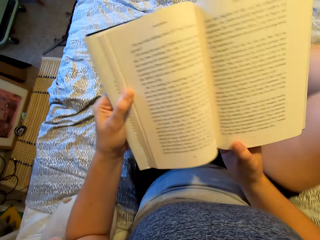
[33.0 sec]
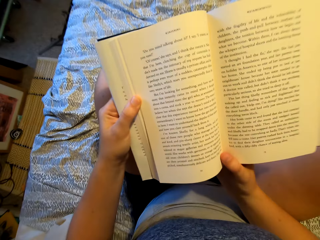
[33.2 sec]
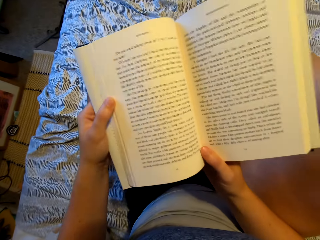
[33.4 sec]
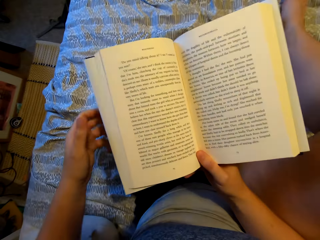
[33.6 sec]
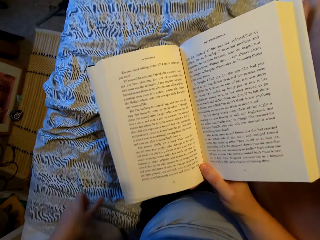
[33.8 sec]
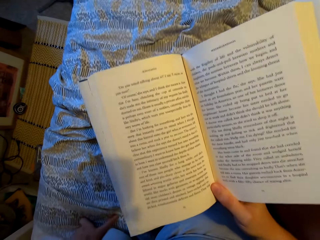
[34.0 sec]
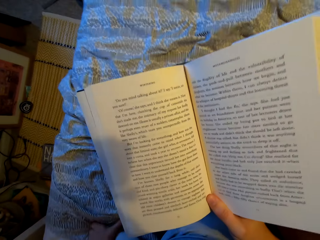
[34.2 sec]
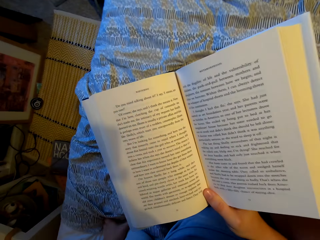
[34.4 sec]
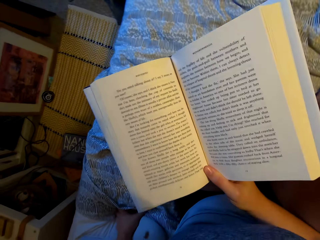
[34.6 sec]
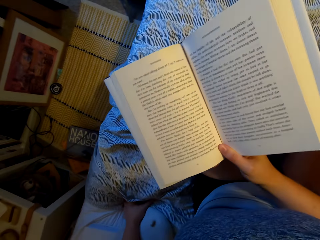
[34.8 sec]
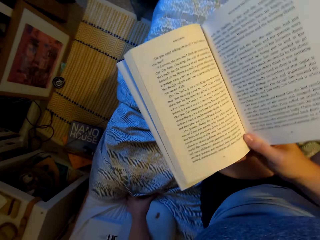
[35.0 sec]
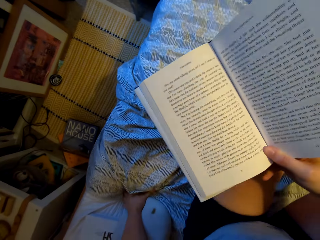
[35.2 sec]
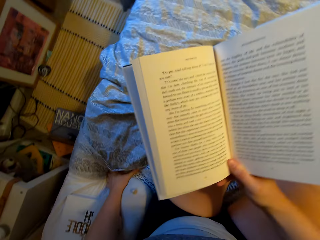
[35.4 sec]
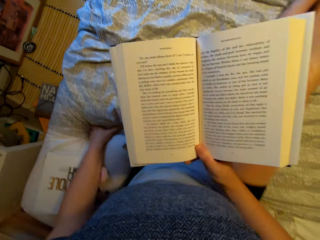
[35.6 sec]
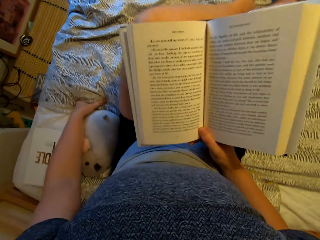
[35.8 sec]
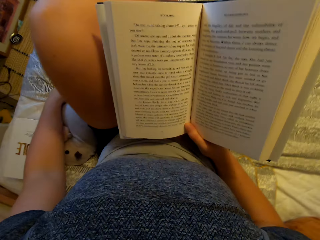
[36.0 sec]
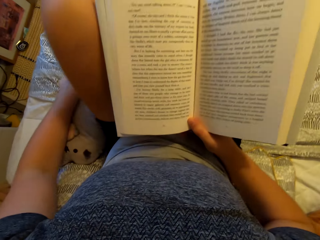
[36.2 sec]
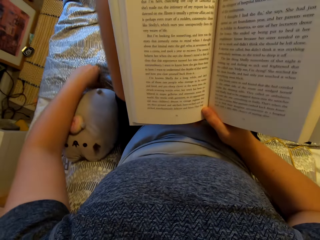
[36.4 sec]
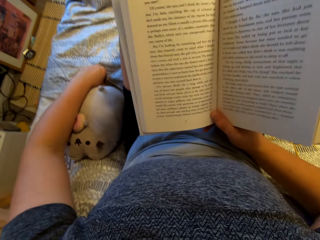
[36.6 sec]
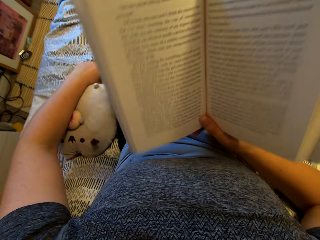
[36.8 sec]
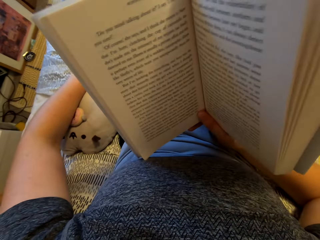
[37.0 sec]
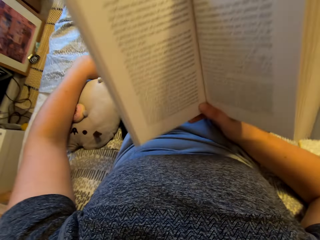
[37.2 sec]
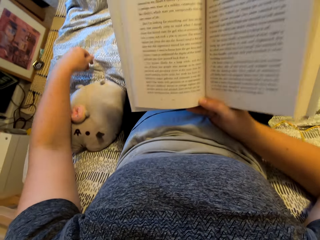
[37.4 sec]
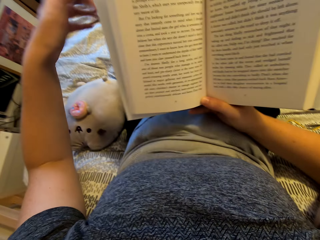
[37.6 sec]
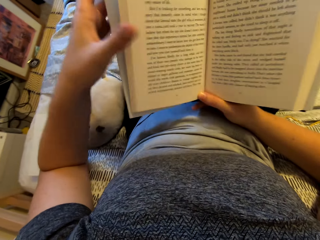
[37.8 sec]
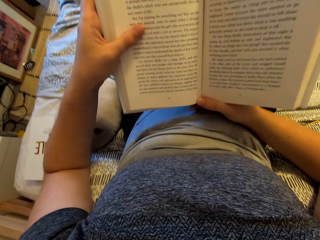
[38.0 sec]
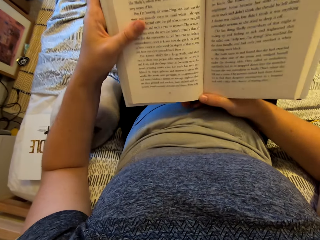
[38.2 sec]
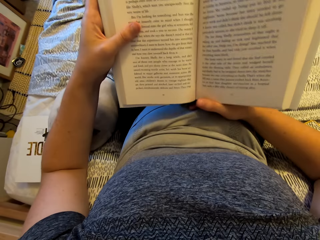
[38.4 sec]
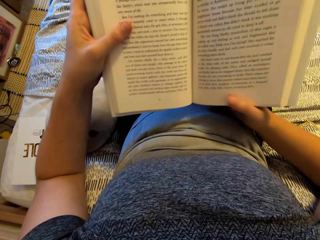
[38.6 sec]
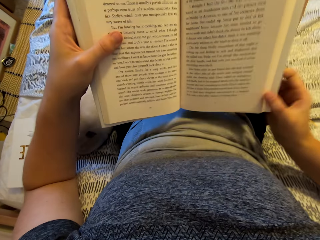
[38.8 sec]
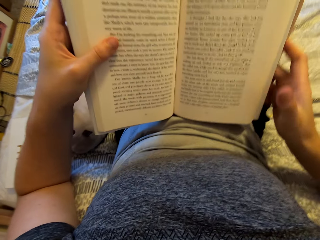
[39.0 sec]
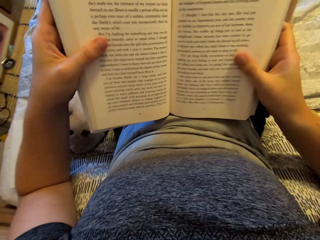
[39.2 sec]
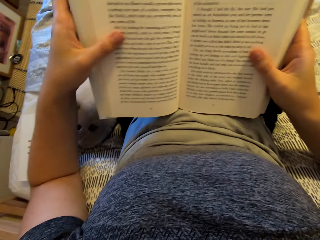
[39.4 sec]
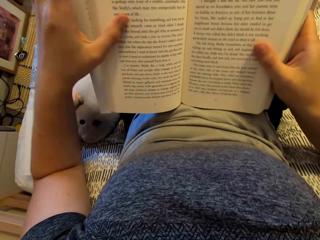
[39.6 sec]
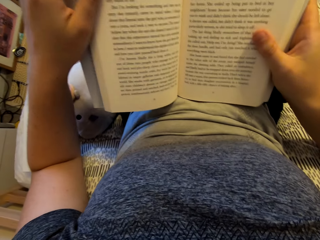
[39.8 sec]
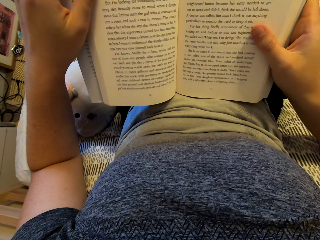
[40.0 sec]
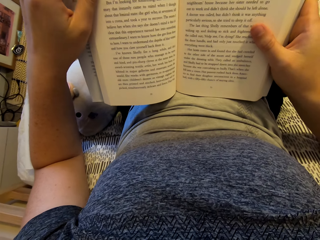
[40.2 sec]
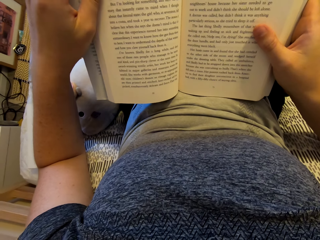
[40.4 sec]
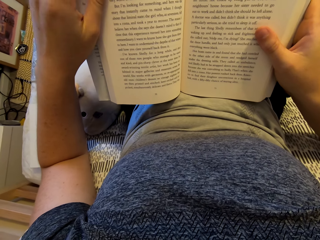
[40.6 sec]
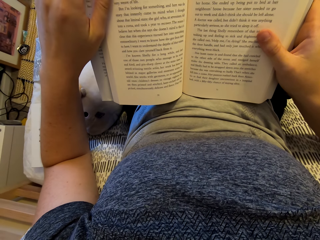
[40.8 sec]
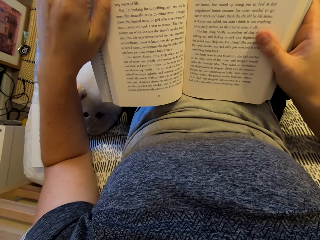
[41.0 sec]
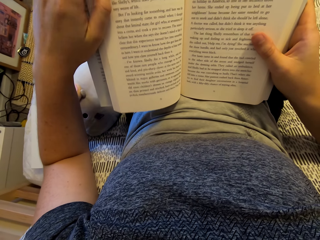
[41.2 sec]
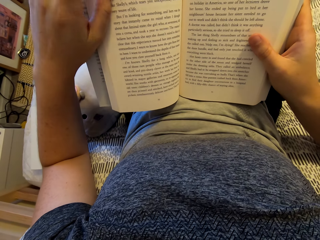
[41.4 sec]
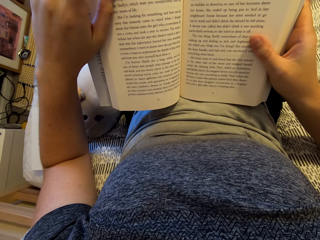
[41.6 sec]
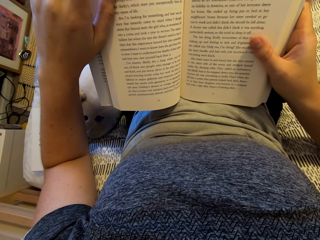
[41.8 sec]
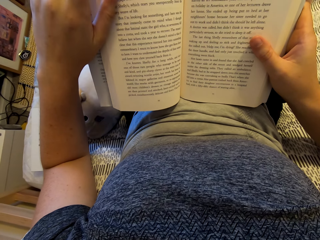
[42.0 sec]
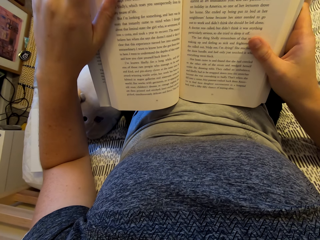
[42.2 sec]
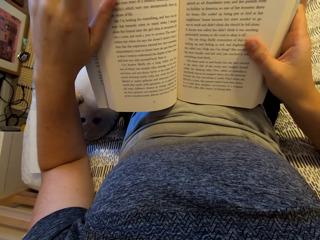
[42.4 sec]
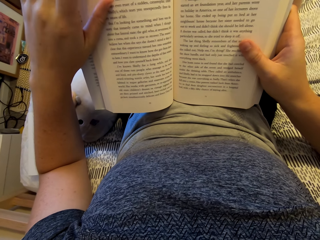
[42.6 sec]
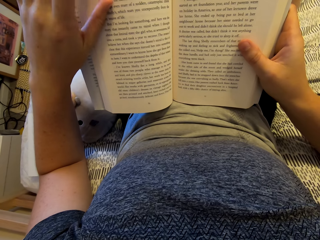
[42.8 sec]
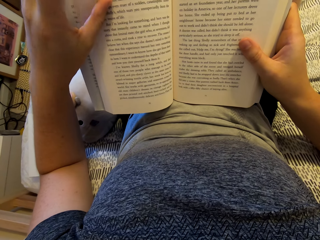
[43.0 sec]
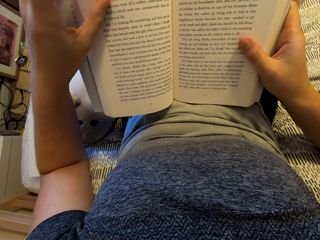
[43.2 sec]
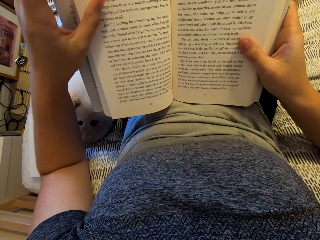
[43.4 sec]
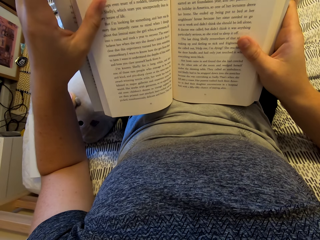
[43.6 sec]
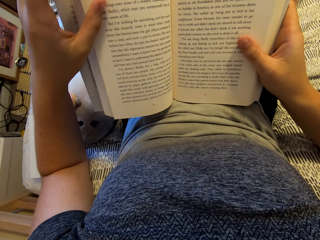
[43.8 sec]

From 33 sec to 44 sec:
The camera wearer reads the story book. They move up the bed. They hold the story book with the right hand. They read the book. They hold the text book with both hands.

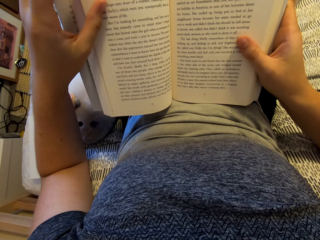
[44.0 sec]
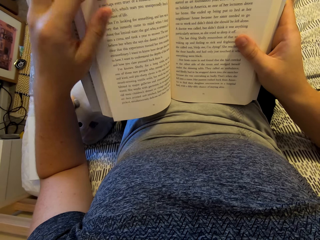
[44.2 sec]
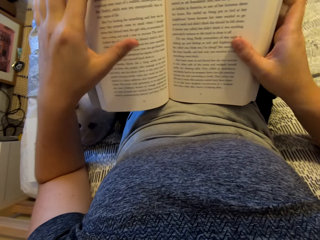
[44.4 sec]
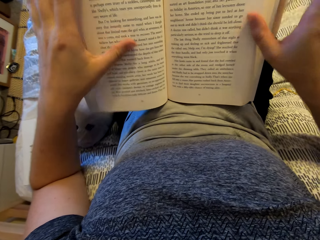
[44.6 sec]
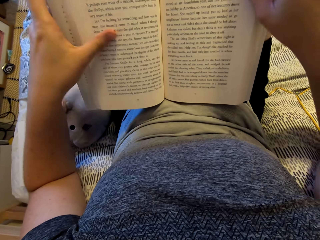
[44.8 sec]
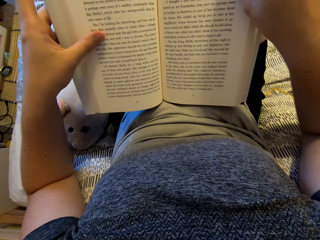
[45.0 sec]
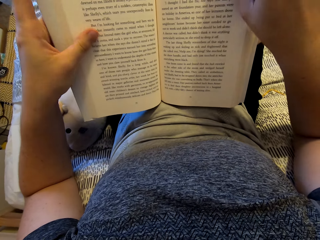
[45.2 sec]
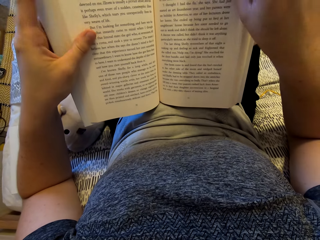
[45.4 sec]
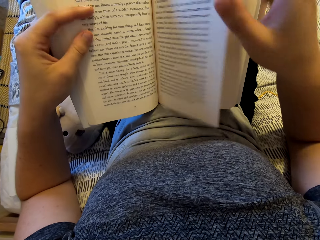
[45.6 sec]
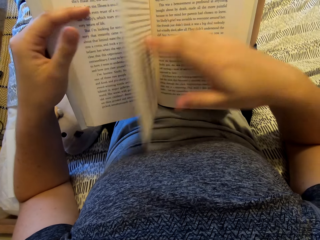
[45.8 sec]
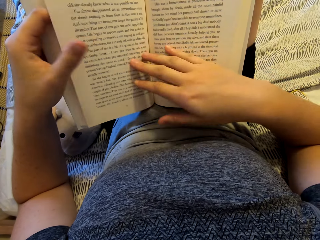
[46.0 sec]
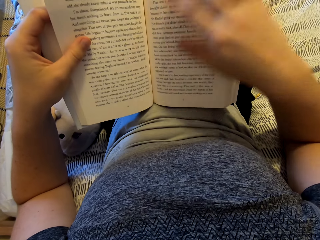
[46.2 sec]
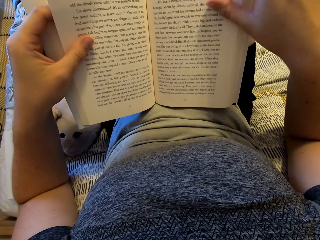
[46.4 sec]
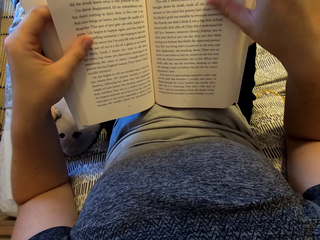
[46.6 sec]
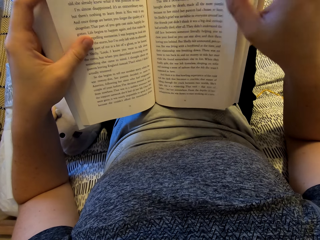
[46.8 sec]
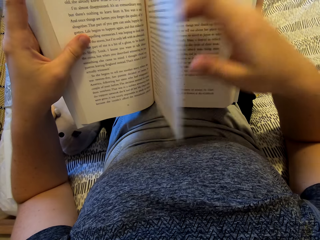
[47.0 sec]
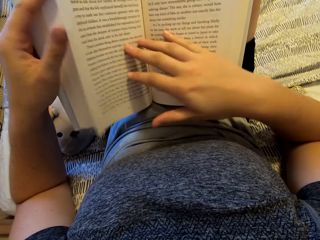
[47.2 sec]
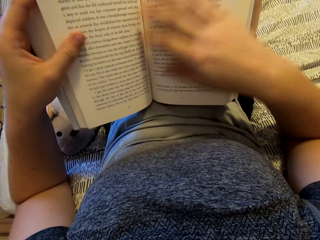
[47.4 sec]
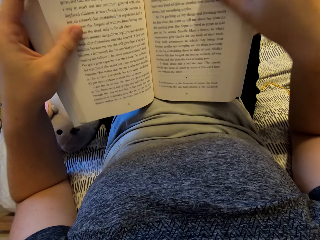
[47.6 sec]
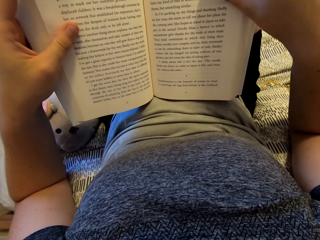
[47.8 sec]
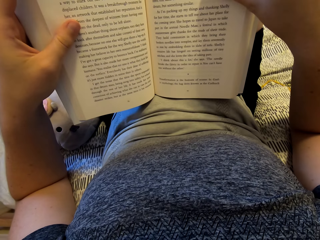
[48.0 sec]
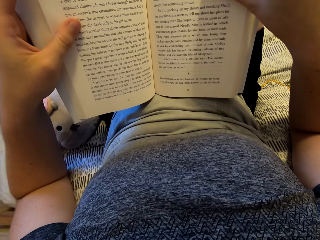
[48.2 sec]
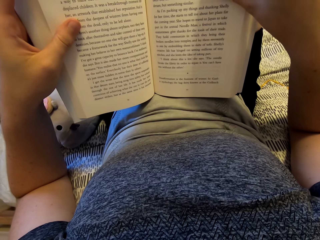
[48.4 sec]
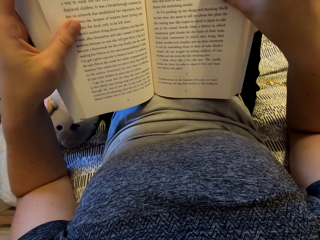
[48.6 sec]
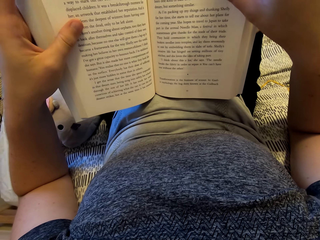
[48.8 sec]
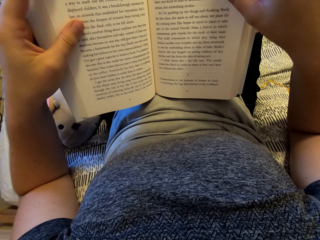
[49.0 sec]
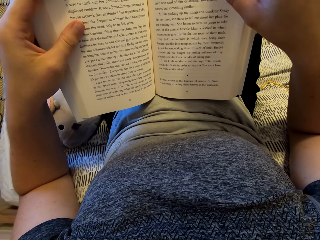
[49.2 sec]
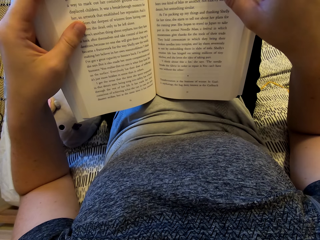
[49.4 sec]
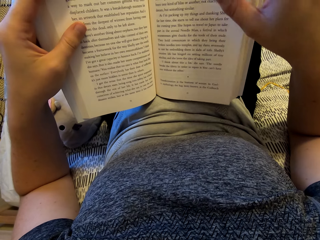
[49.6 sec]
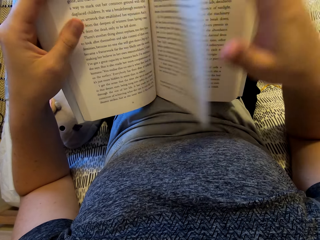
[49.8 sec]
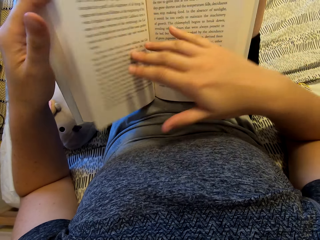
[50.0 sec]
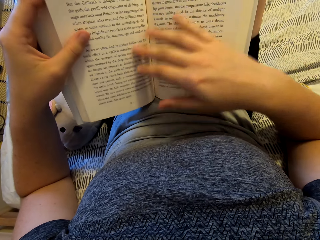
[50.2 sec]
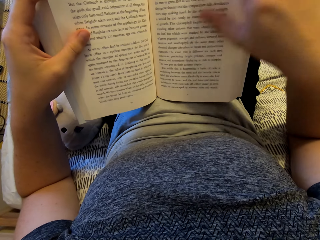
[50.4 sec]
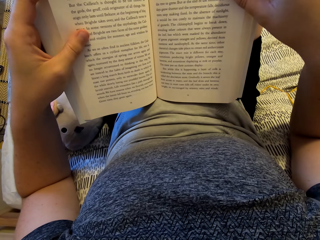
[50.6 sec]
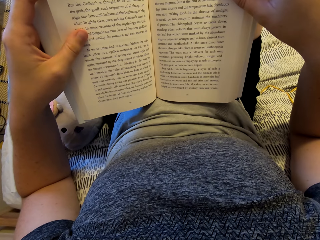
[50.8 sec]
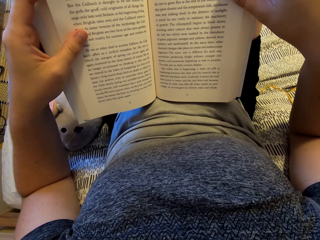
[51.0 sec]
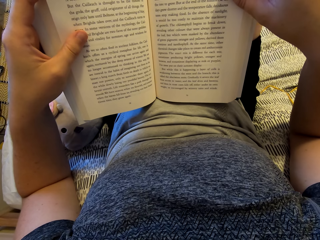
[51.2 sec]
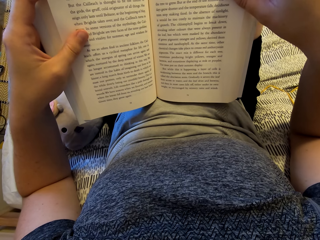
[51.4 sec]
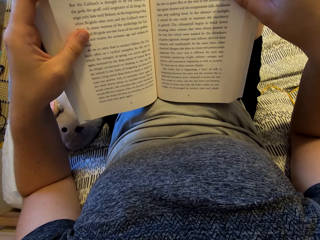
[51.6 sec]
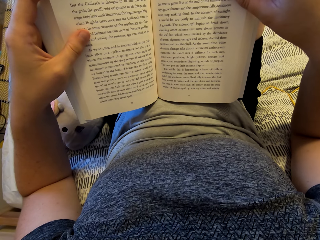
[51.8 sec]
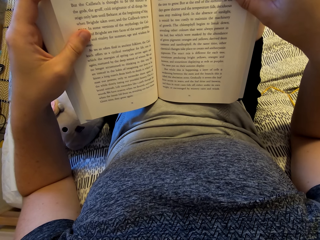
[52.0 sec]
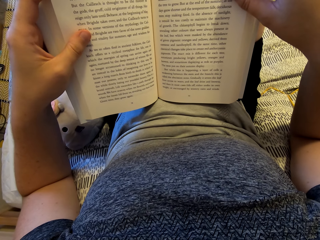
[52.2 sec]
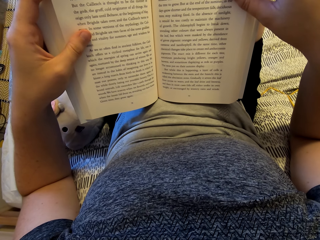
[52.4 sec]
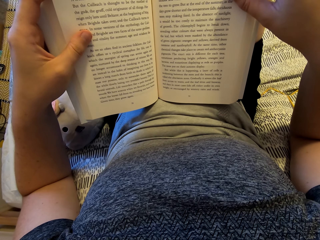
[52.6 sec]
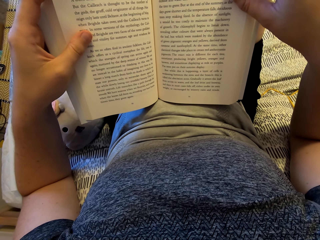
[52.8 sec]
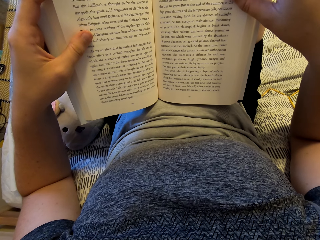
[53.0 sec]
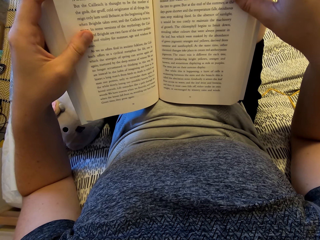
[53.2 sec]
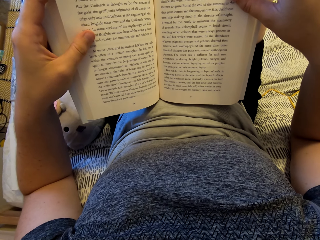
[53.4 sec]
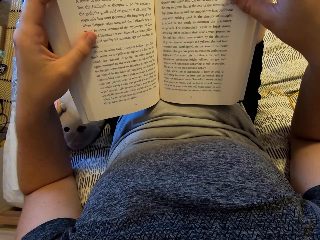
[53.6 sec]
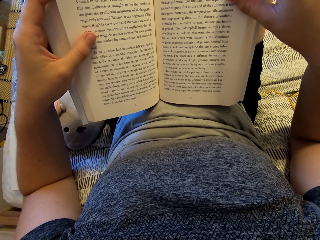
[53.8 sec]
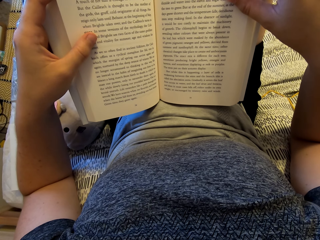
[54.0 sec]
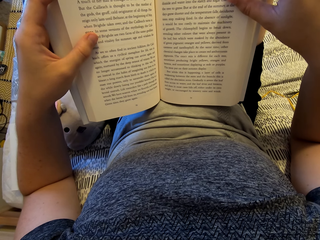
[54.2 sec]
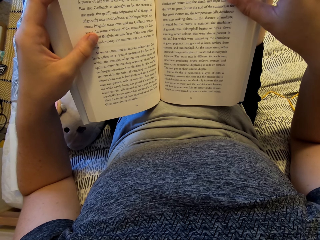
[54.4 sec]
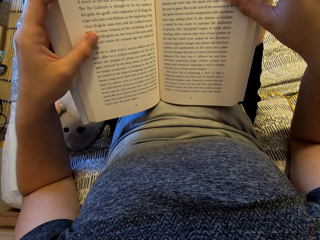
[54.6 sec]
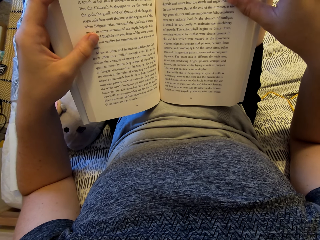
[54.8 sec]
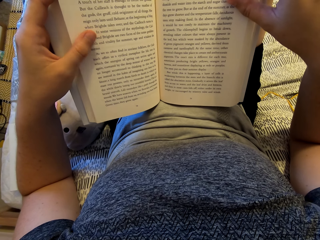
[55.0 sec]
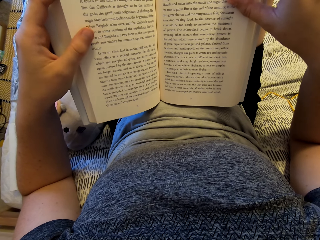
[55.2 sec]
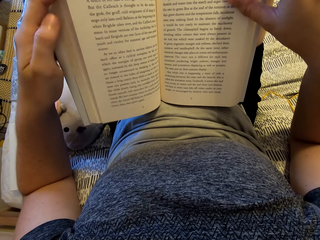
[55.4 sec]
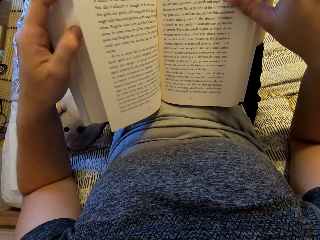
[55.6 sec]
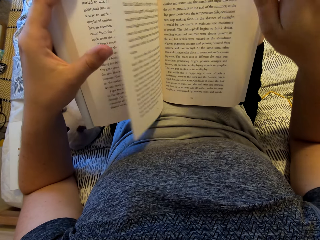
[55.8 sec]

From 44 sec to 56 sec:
The camera wearer turns to the next page. They read on the story book. They open the page of the book.
